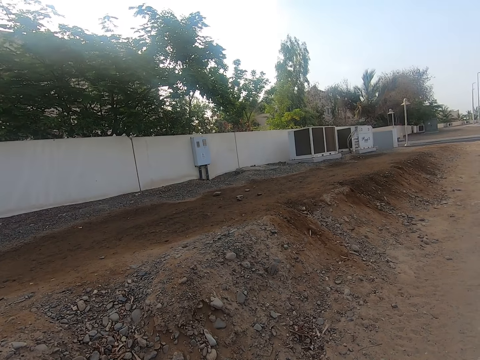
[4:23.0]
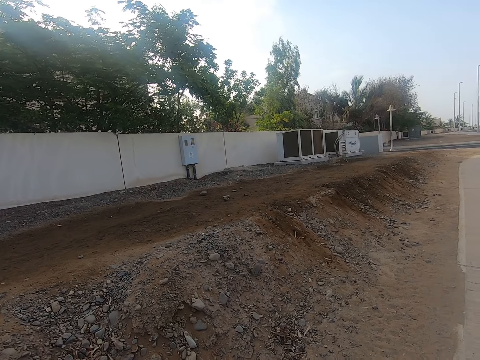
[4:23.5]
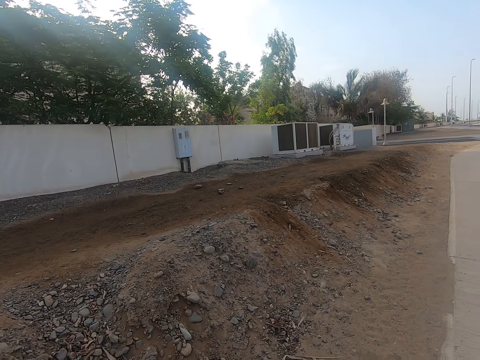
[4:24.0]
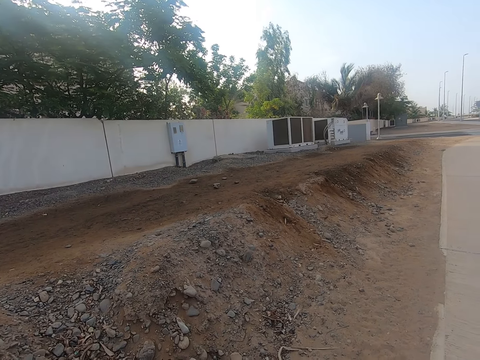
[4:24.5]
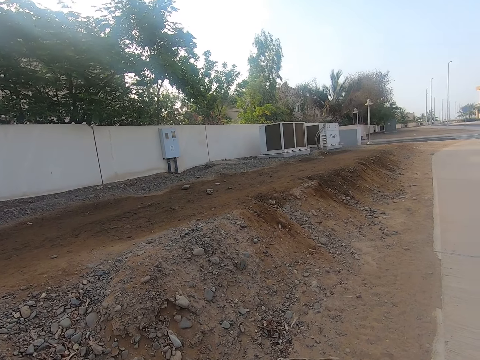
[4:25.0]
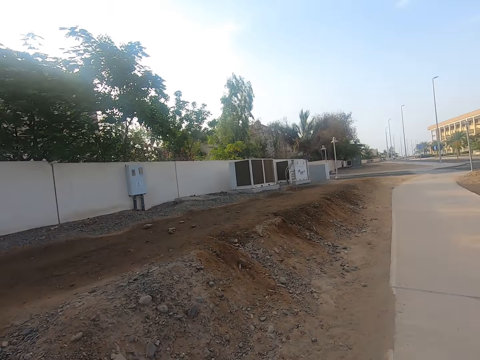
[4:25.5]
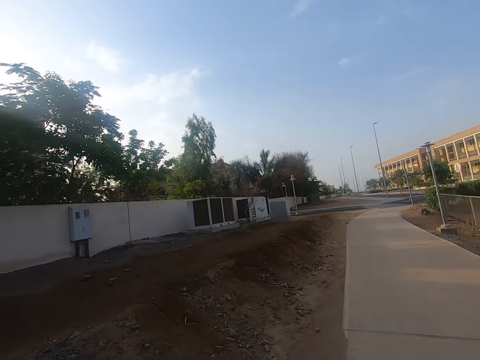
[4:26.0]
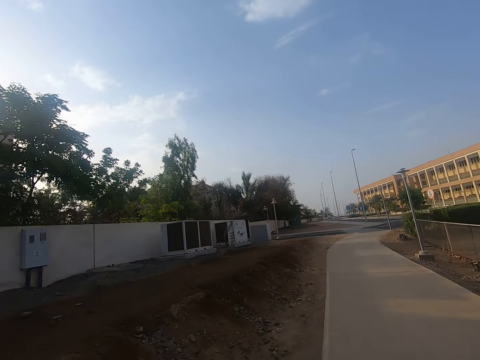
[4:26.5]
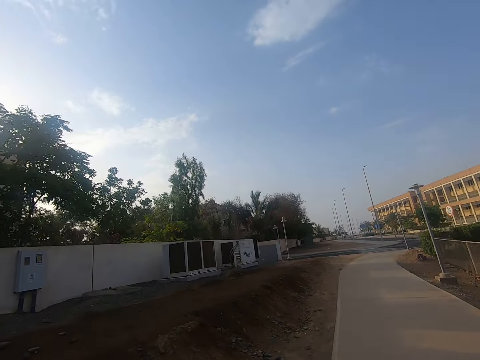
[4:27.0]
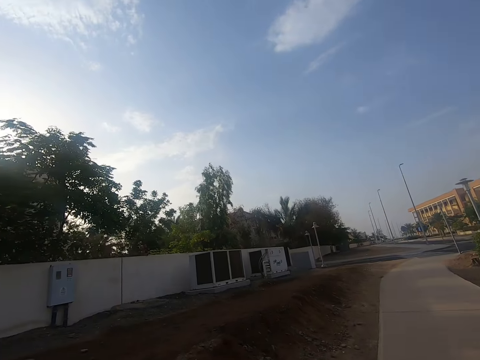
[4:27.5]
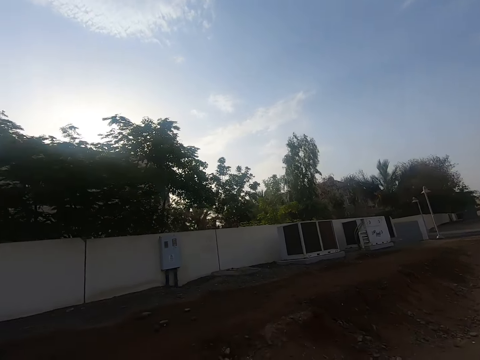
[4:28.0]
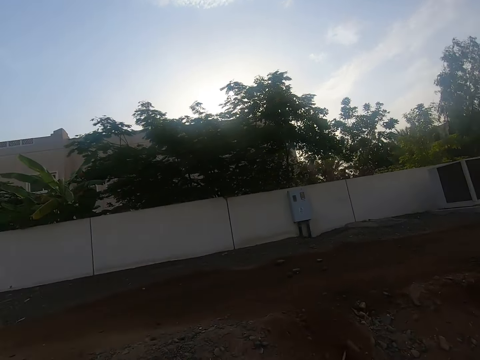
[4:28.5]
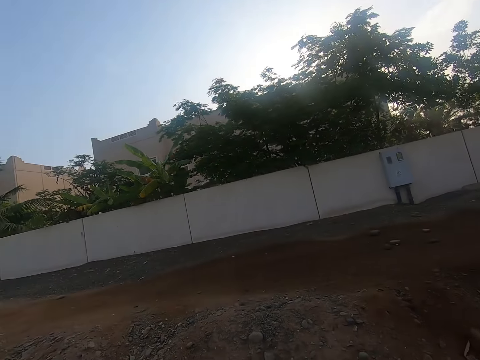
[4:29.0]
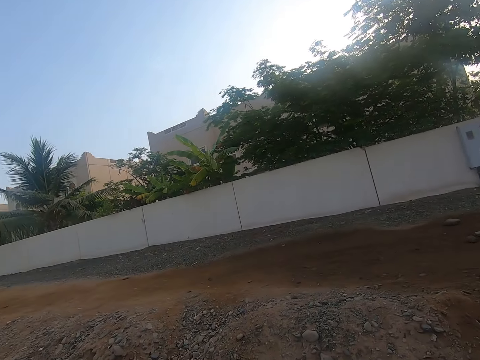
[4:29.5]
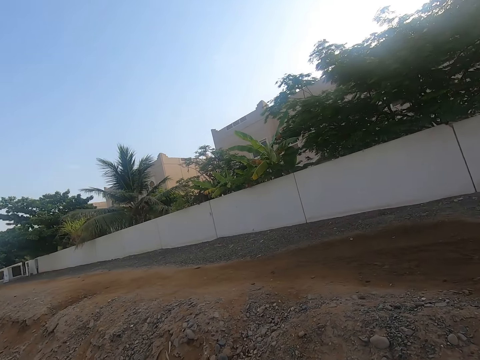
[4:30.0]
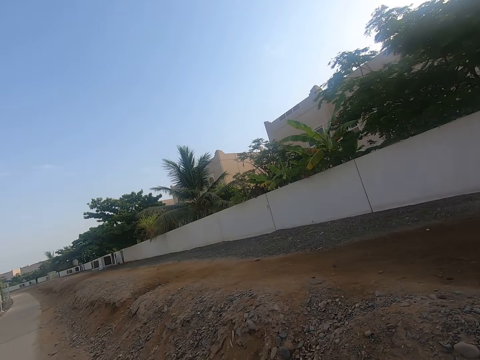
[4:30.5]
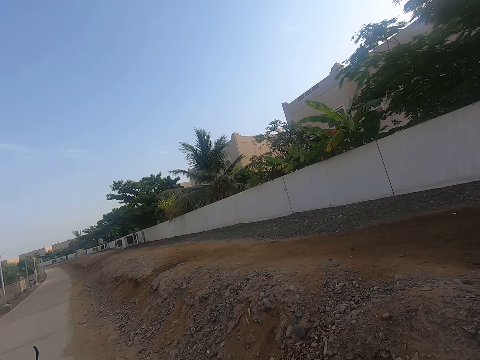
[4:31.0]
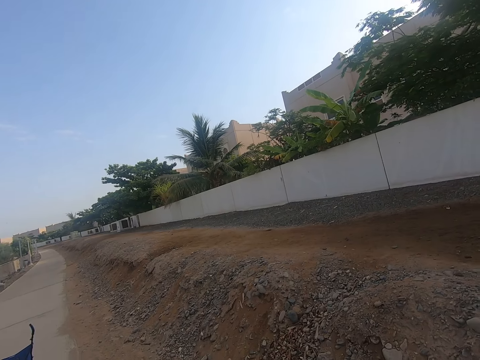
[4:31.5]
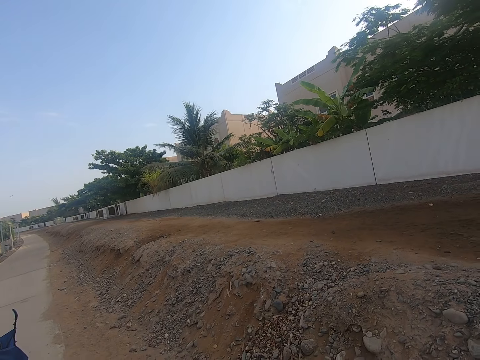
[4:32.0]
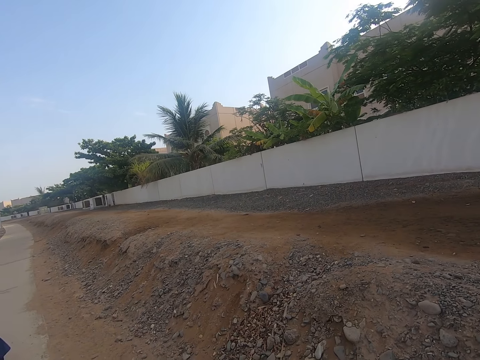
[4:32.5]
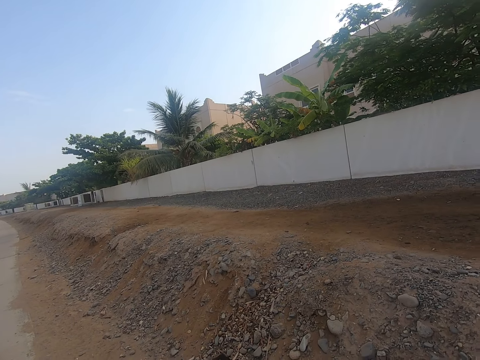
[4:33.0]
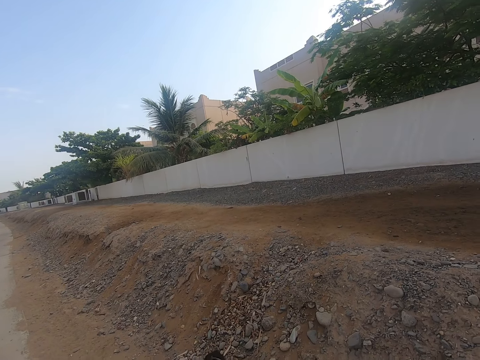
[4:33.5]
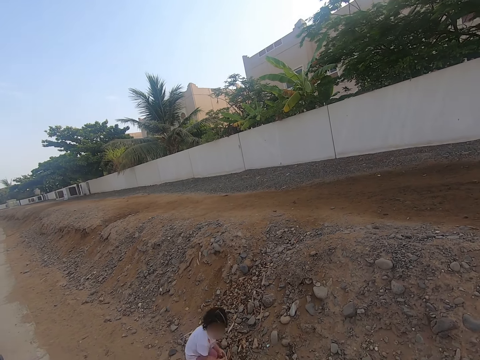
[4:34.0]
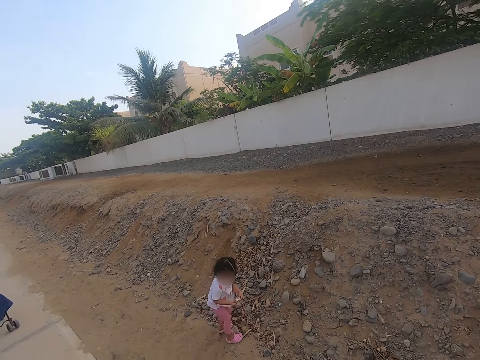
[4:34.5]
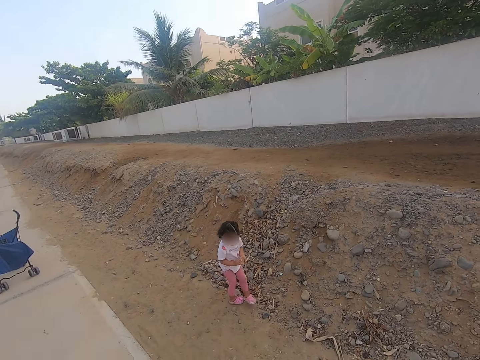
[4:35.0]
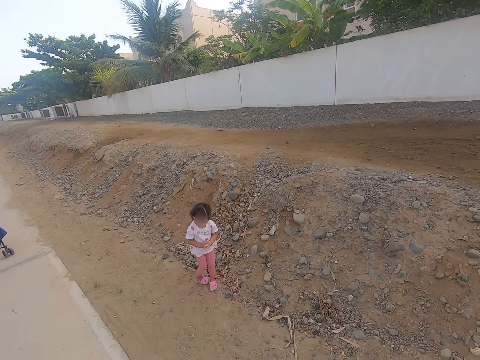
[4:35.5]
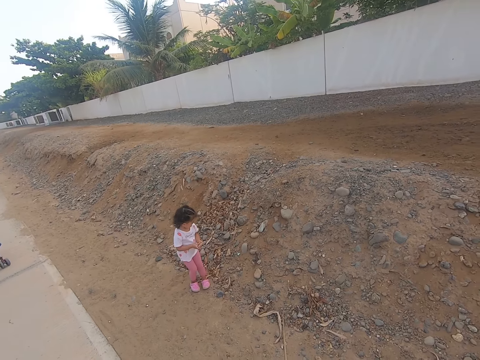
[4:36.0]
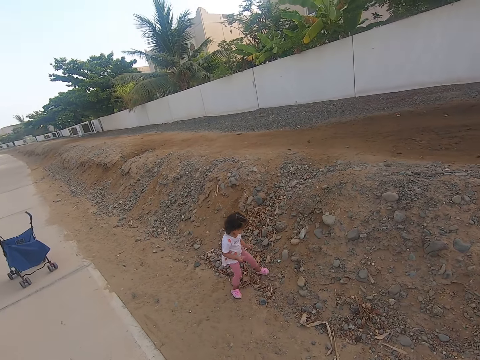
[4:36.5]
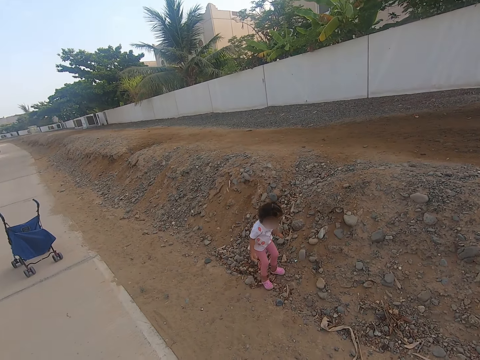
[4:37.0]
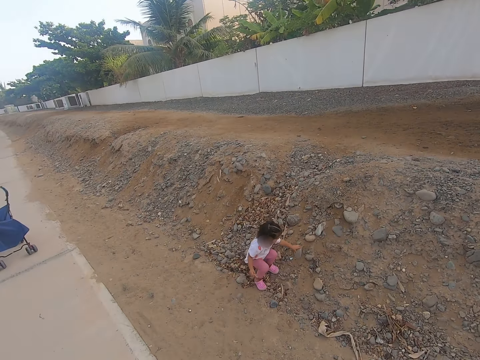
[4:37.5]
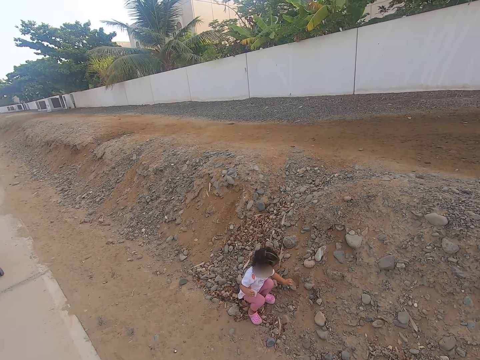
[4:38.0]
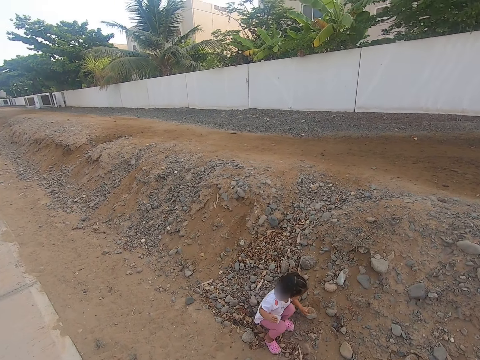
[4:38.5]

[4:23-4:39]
The camera wearer plays with a stone. A girl picks up the stone.

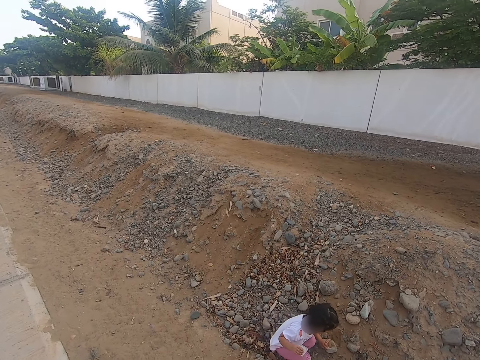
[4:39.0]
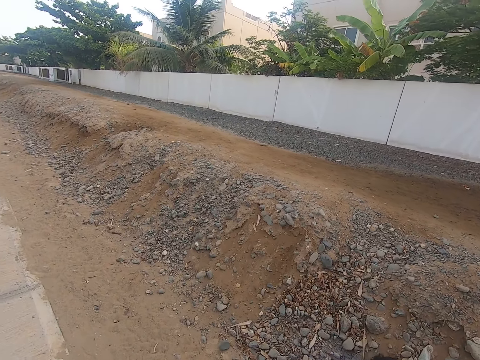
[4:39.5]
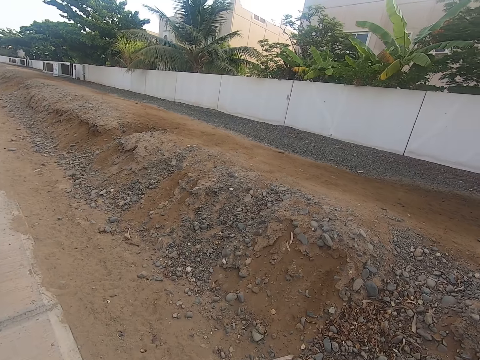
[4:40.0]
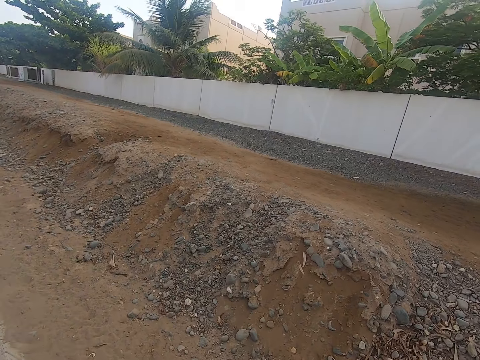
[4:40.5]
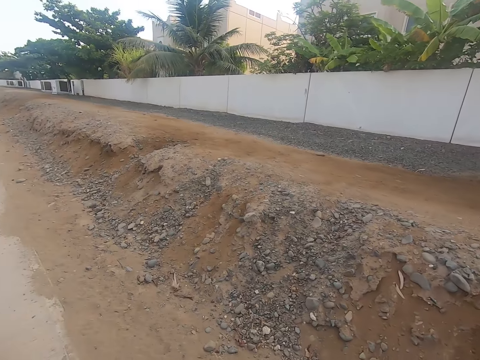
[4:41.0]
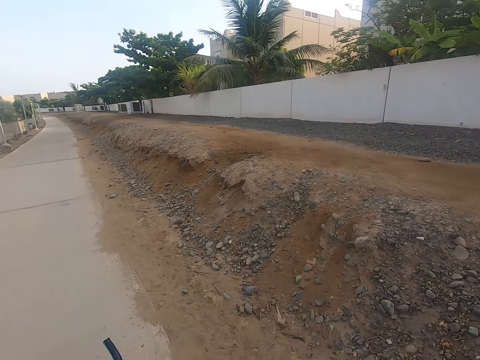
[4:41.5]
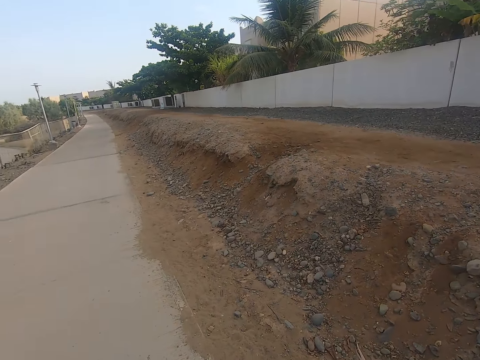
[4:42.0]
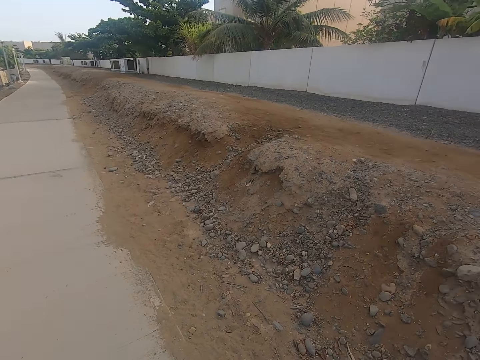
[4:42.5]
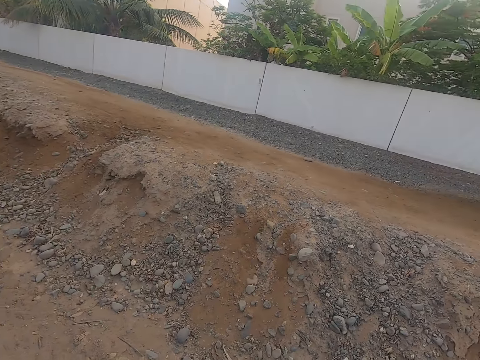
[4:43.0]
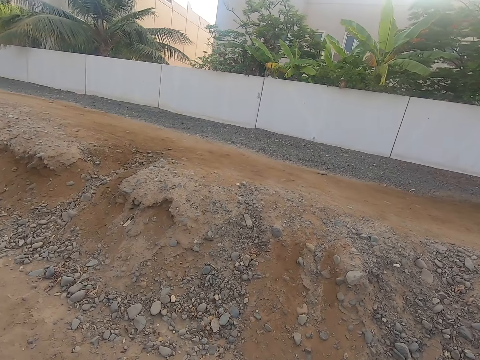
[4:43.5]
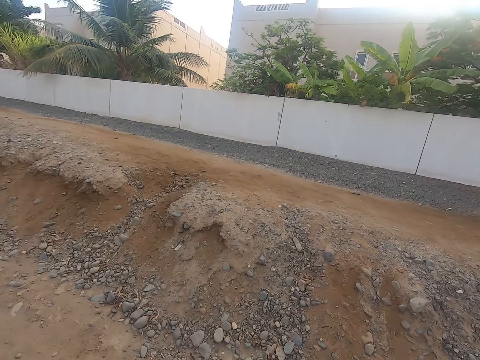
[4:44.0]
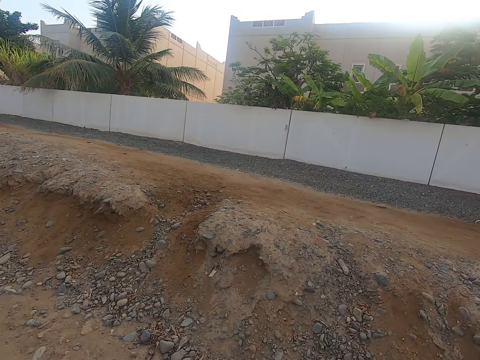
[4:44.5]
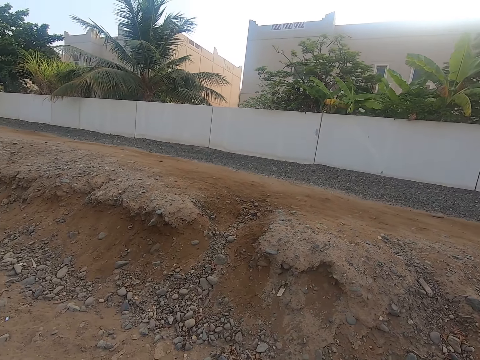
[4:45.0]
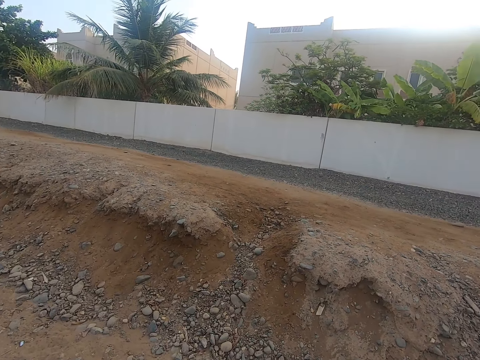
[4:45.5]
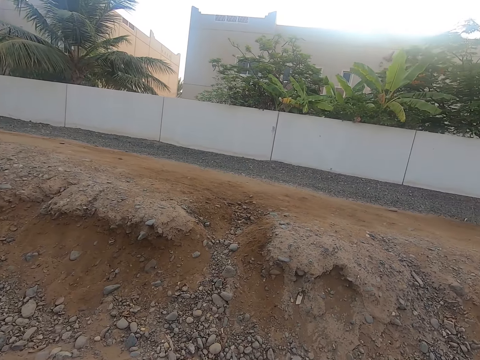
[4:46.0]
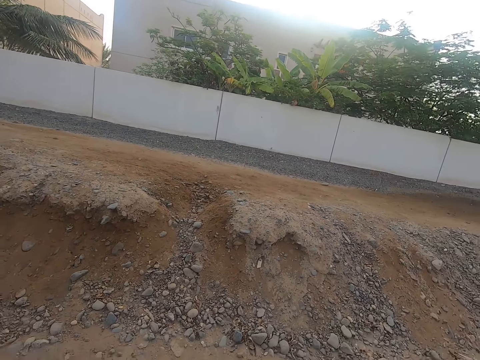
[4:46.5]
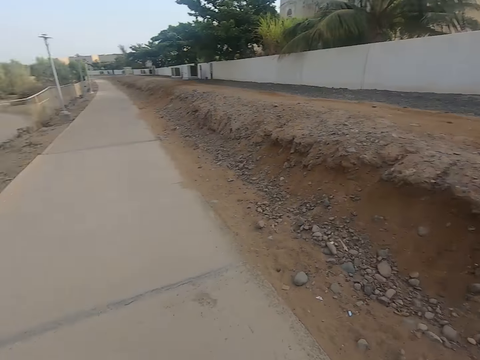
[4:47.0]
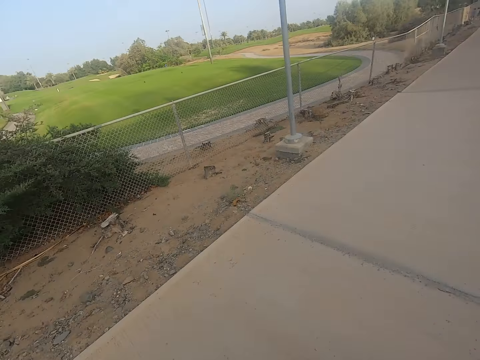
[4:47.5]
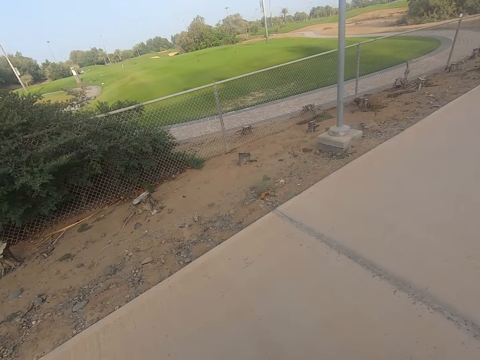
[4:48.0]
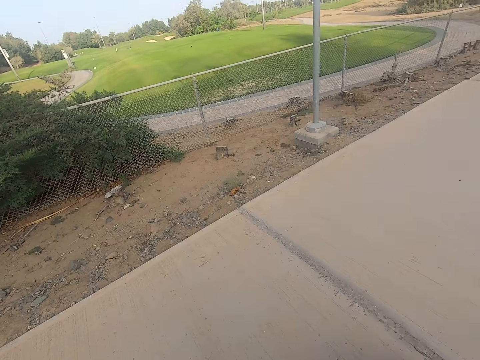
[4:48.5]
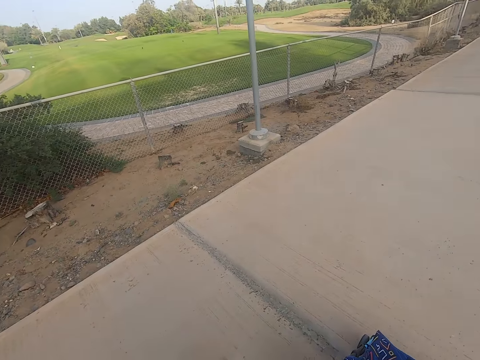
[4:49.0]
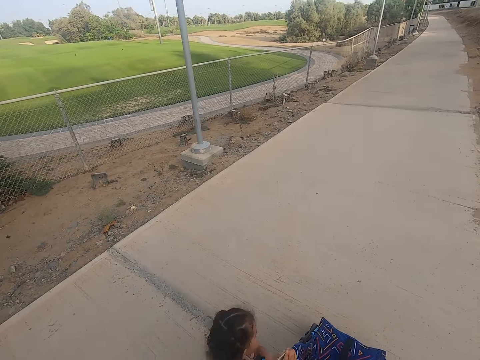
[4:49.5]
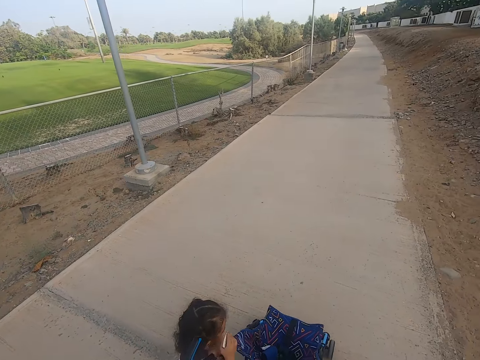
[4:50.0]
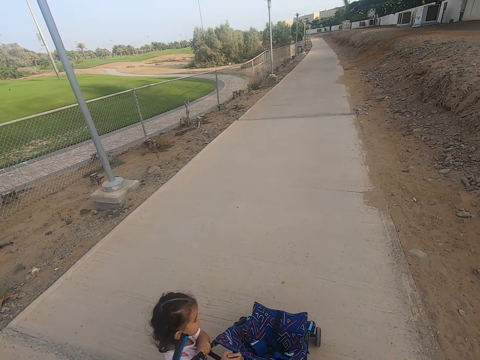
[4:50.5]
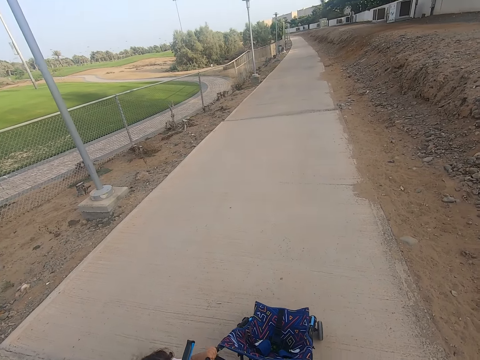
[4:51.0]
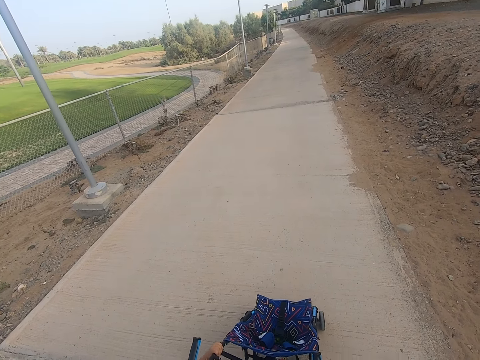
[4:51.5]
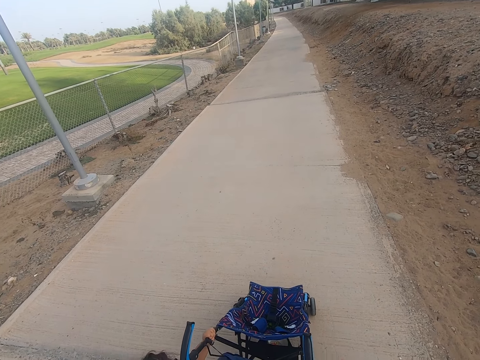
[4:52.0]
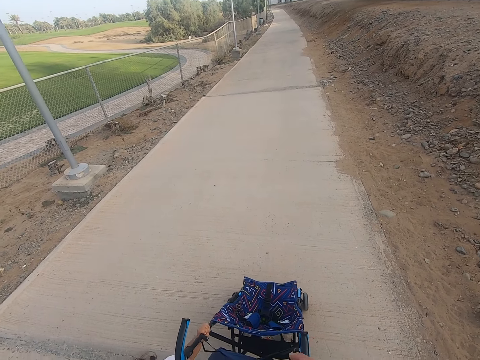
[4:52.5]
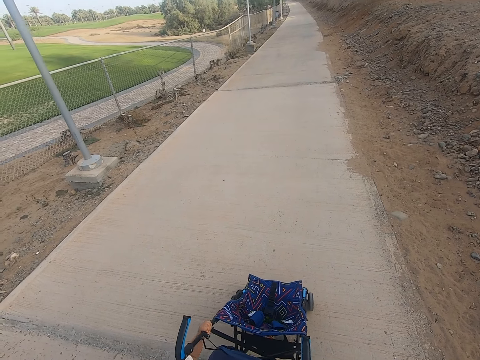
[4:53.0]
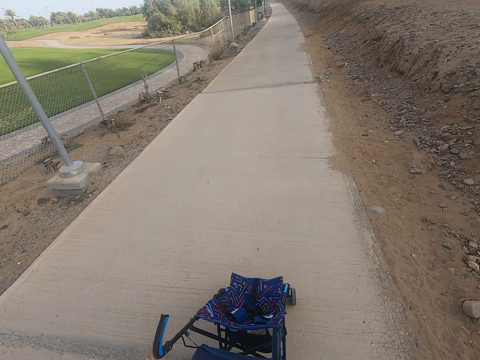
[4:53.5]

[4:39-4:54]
The camera wearer walks in the sidewalk. They move the camera around. A child walks in the sidewalk. The child holds the baby stroller. The camera wearer looks around.
